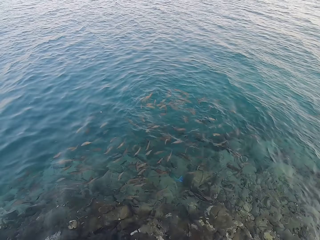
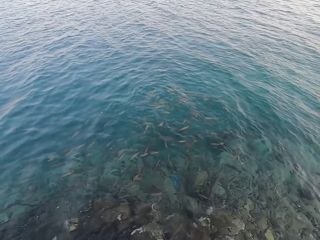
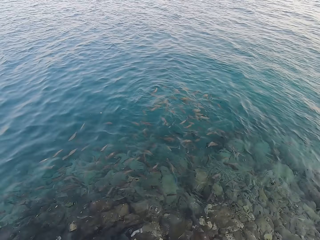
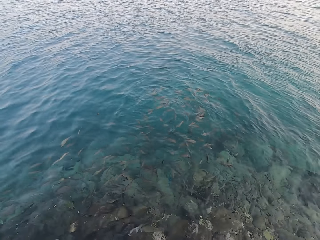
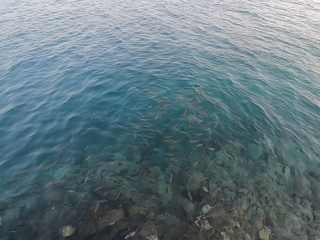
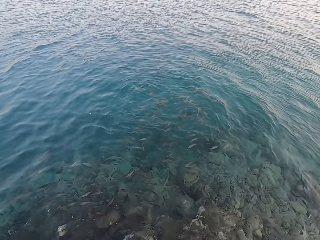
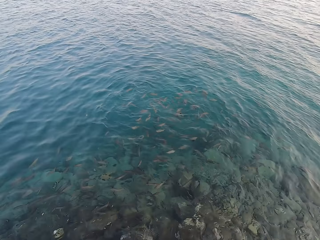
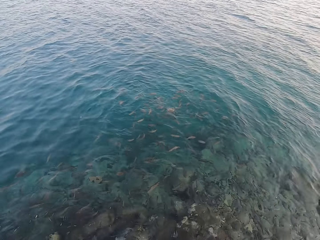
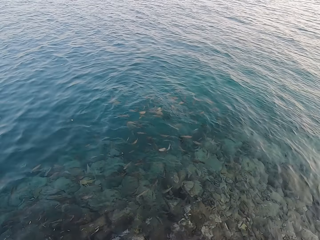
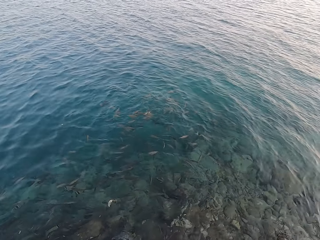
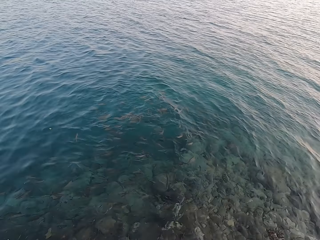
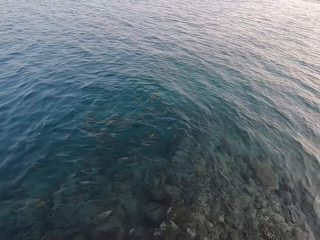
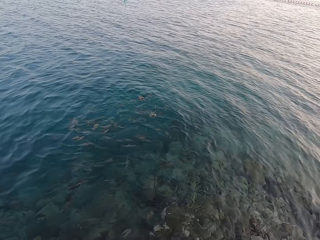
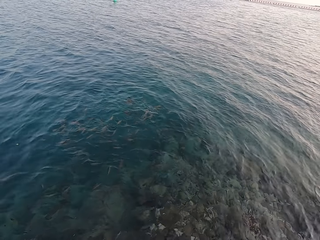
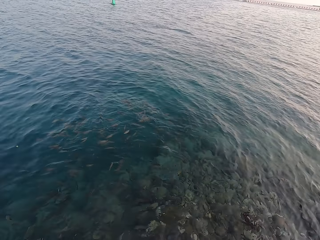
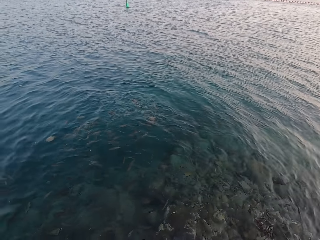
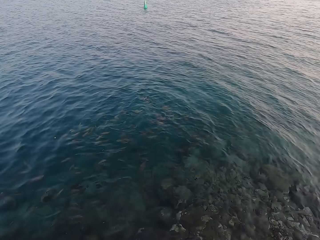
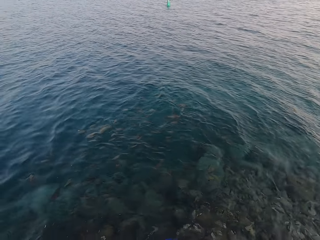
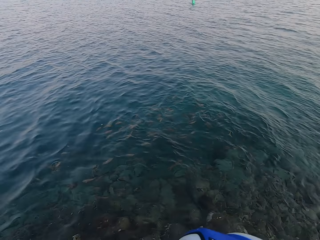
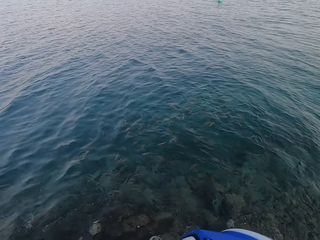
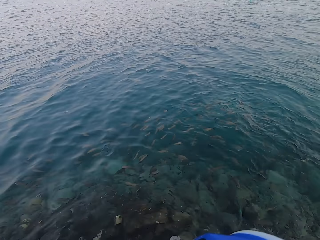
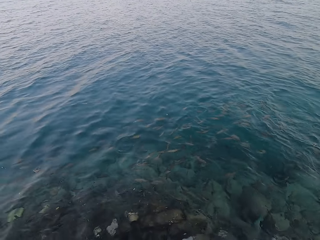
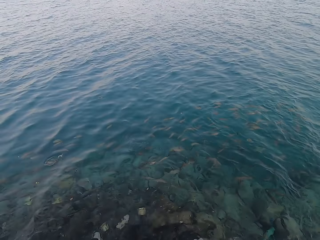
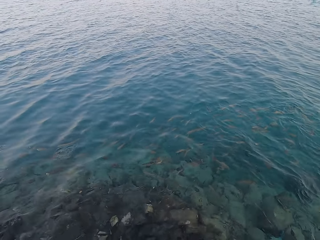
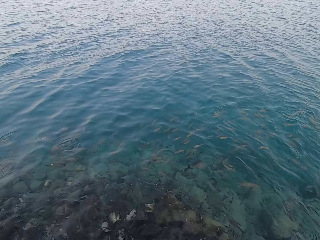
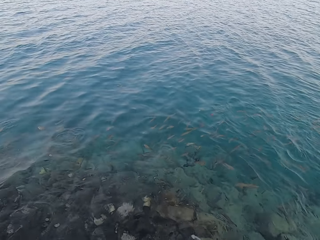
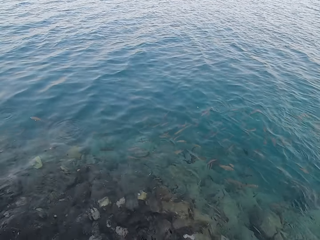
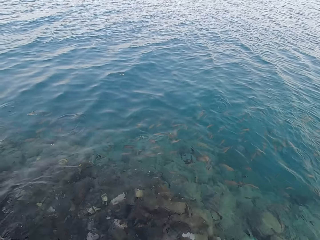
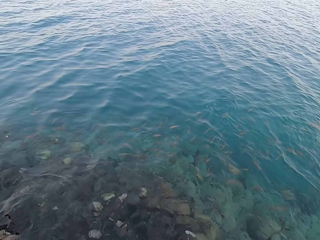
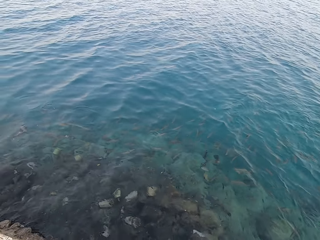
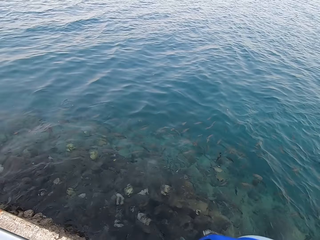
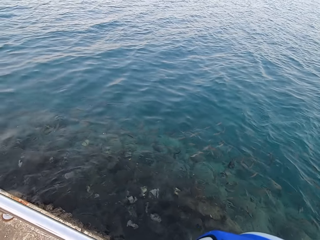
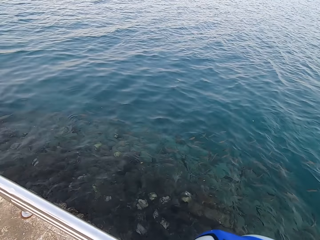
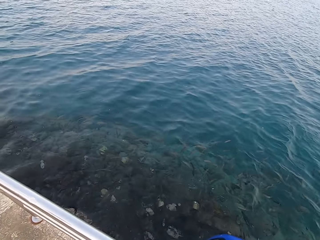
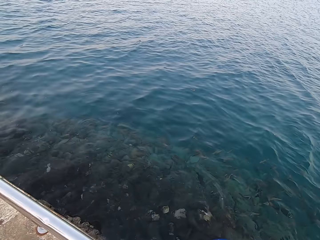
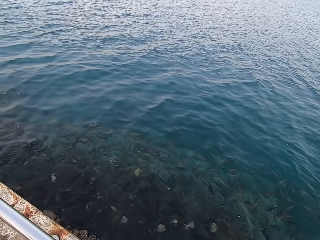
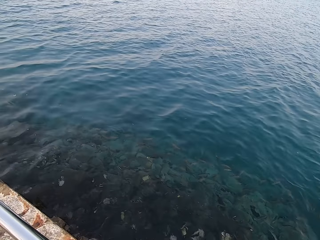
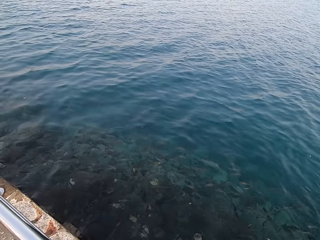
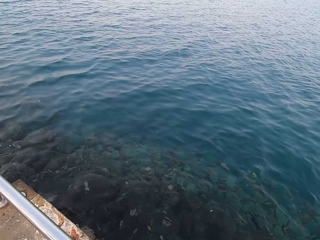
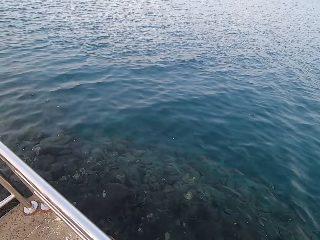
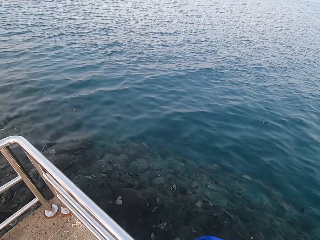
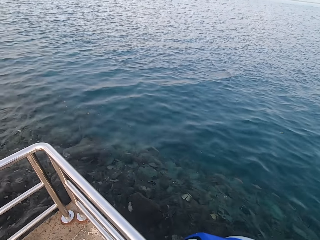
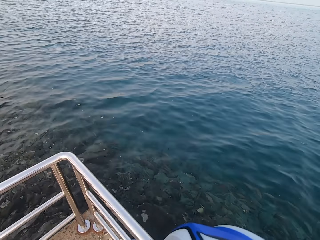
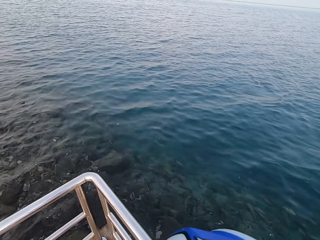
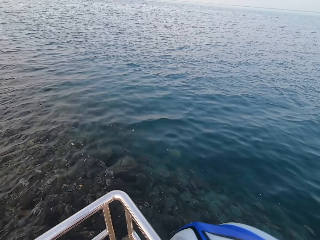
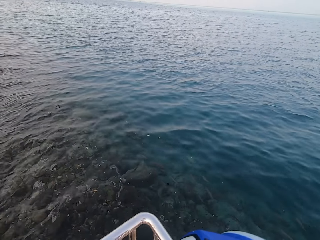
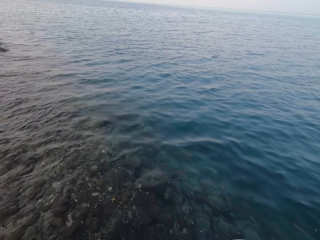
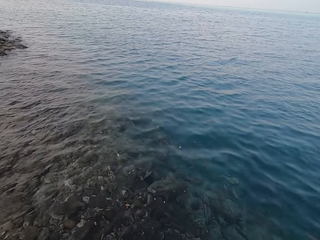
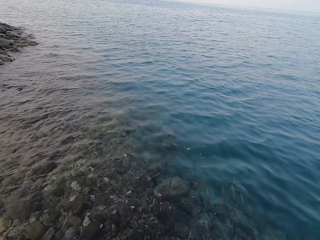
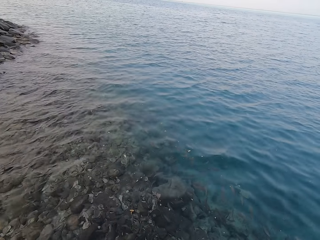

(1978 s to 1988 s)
The camera wearer walks around.

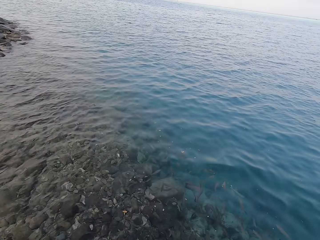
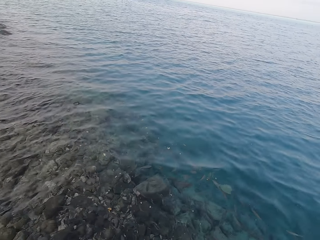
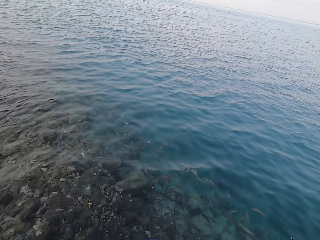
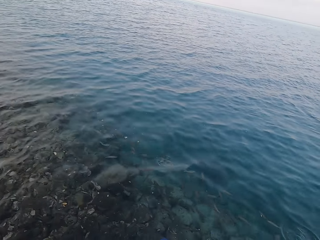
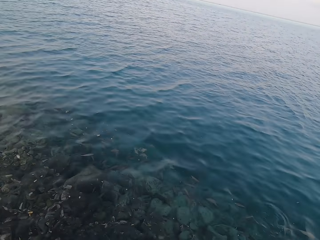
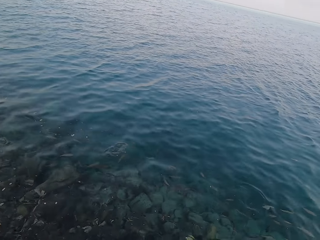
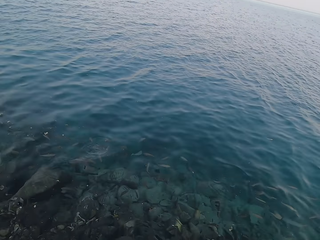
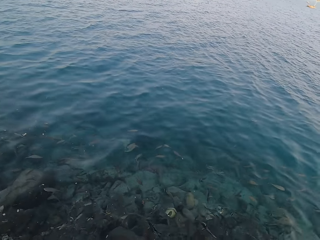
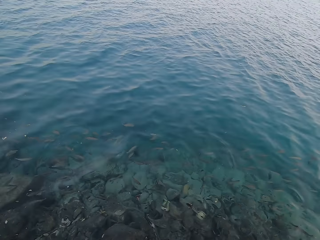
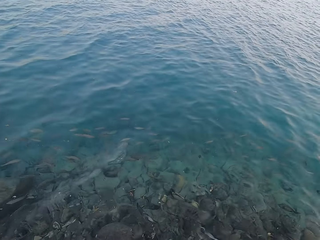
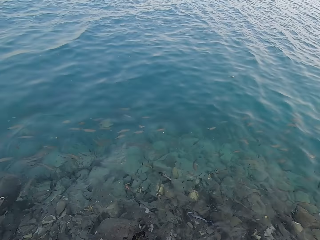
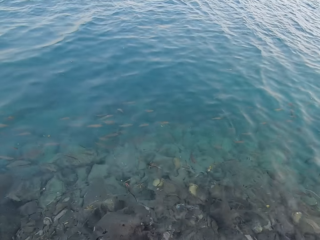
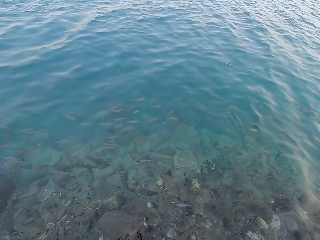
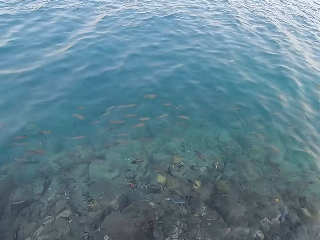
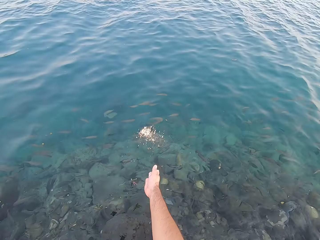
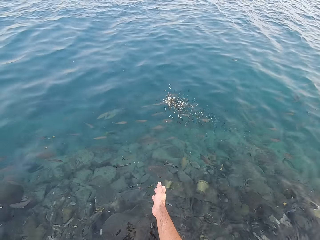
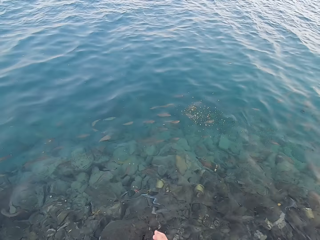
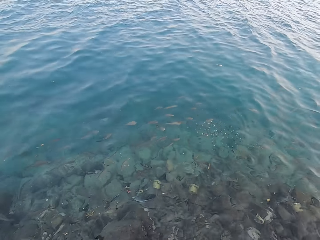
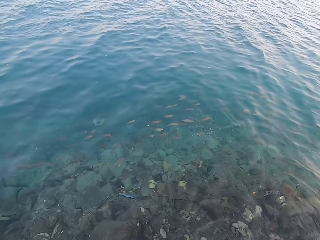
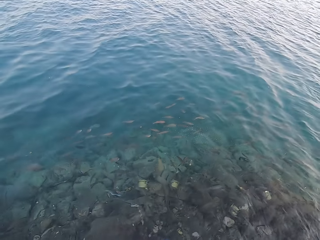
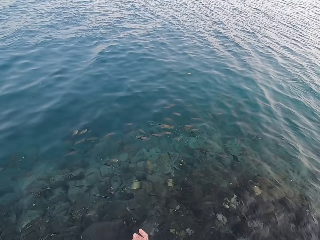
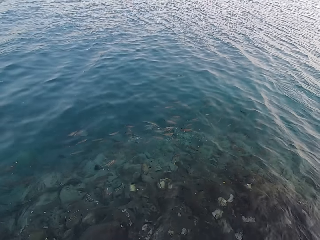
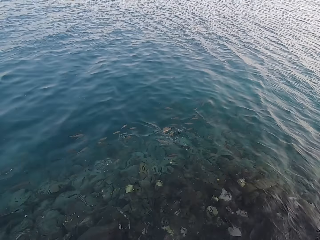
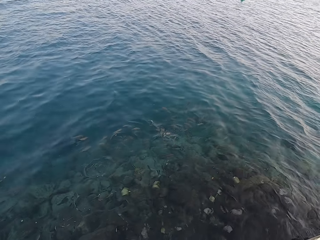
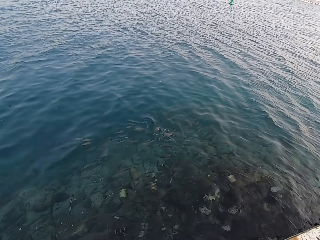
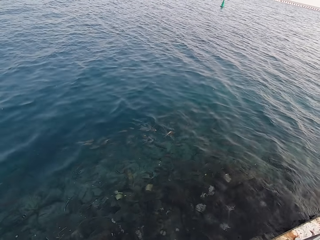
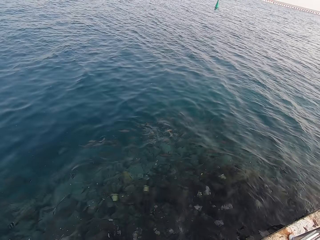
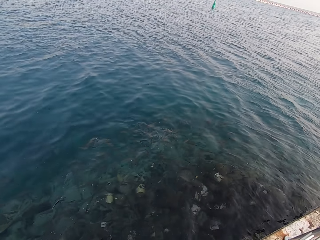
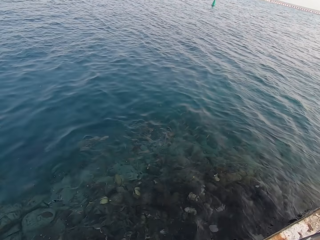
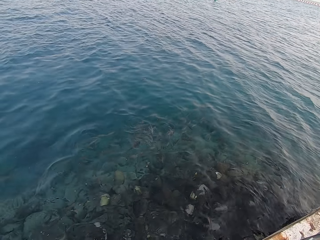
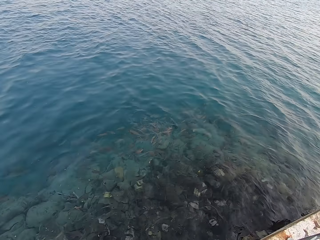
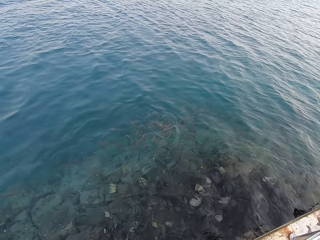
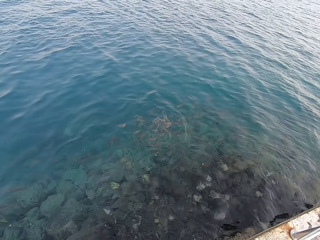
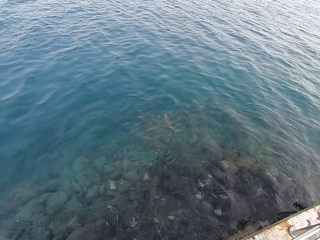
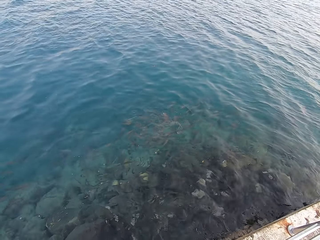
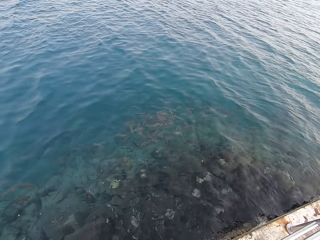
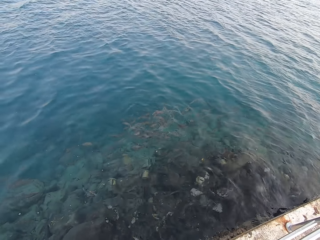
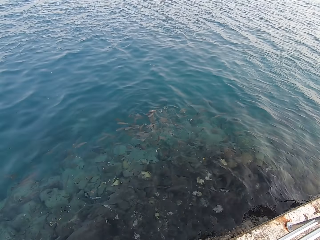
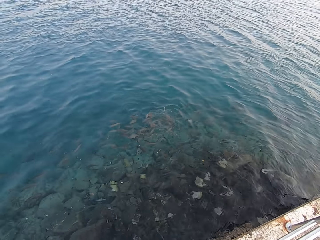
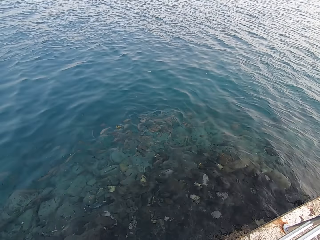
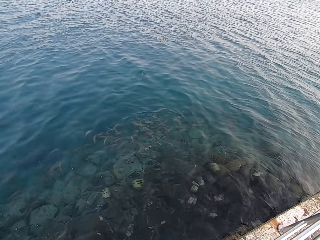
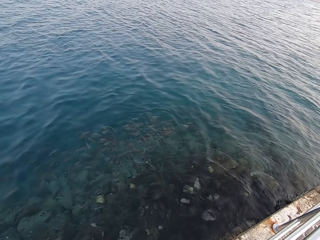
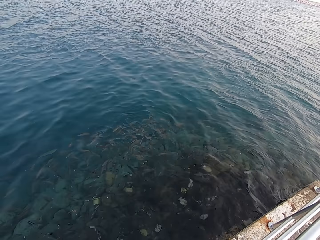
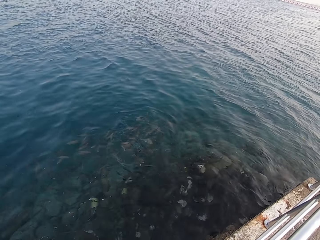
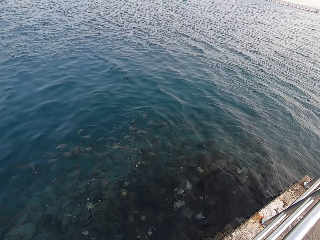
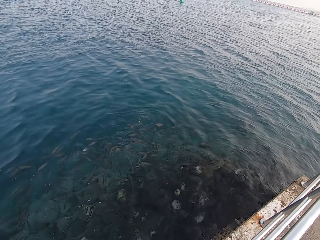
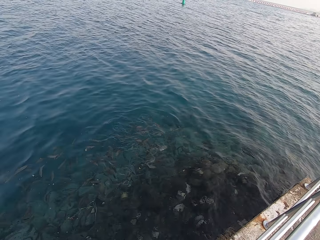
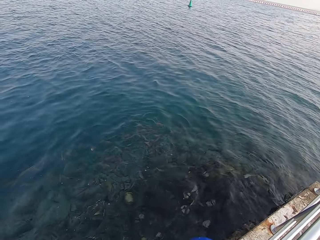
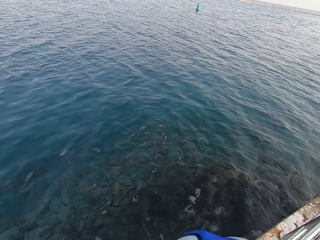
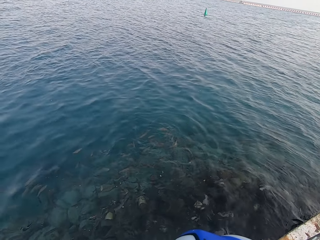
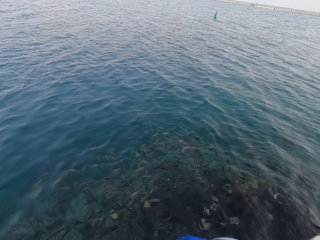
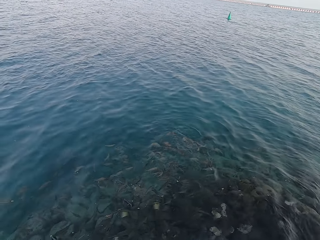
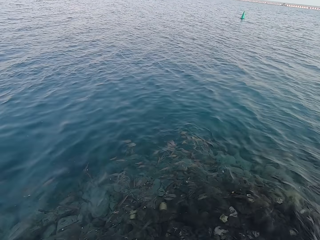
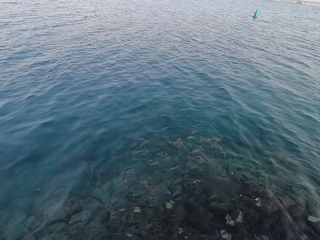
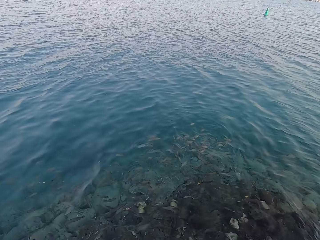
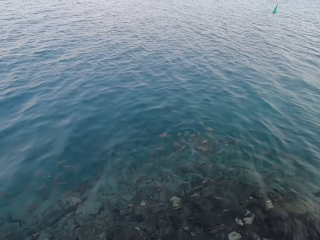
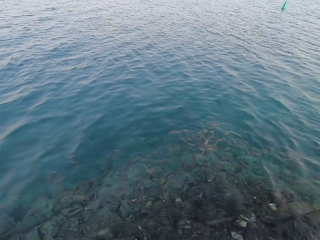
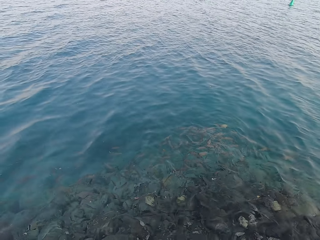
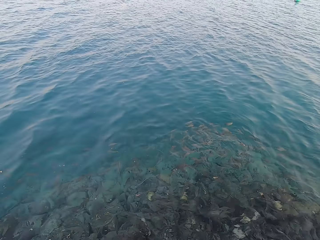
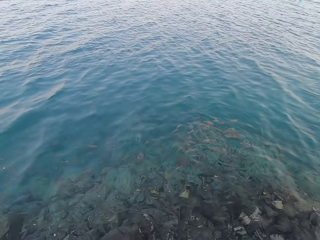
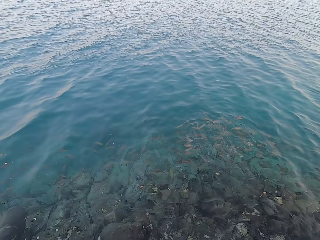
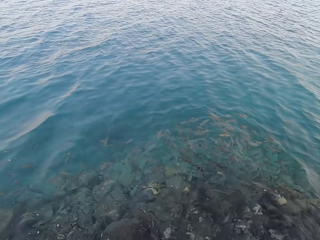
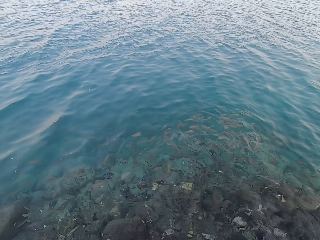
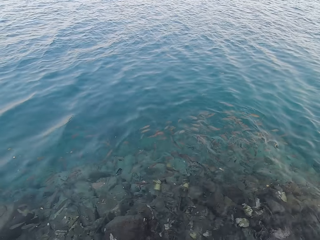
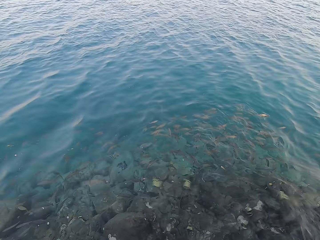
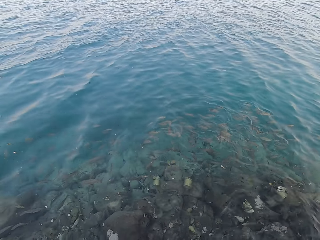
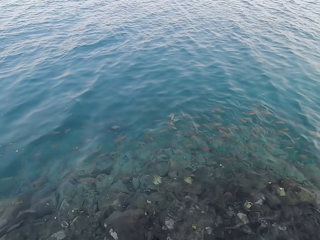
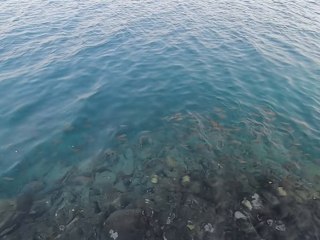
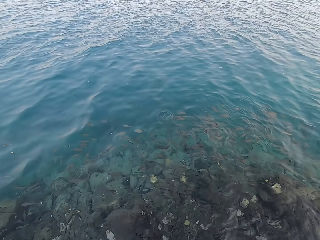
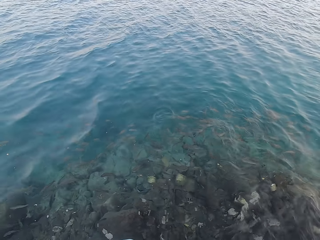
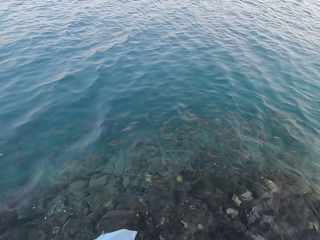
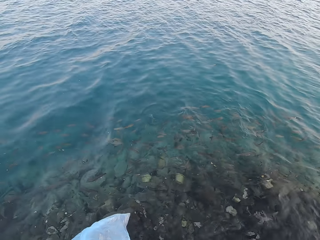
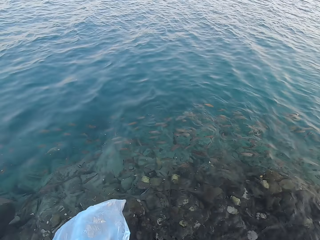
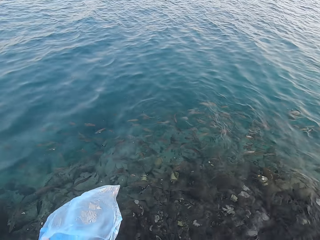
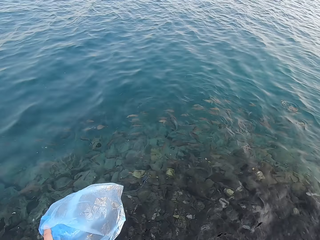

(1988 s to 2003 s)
The camera wearer looks around. They pour something into the water. They throw fish food in the water. They stare at the fish. They look around.
